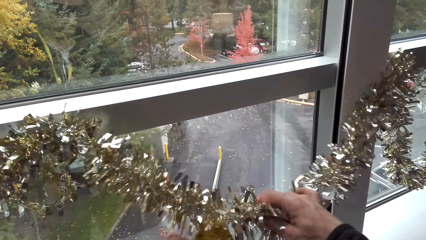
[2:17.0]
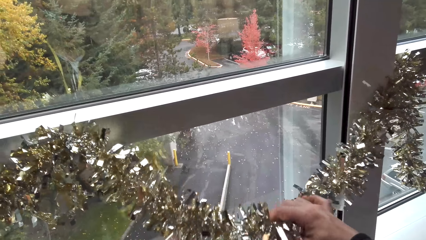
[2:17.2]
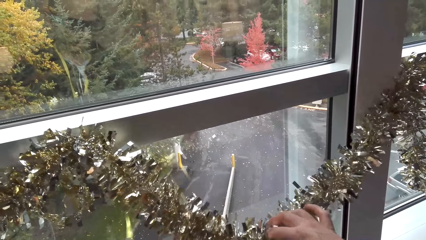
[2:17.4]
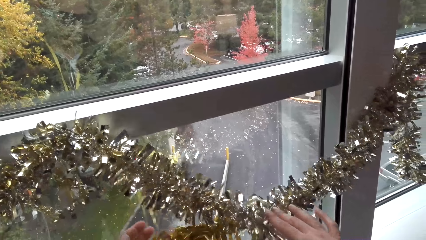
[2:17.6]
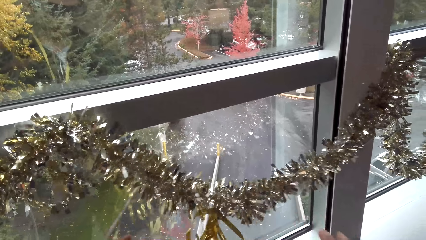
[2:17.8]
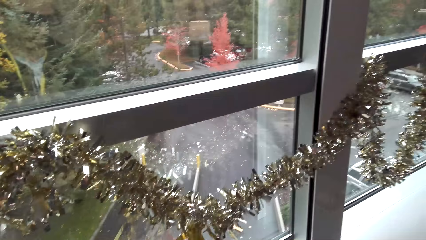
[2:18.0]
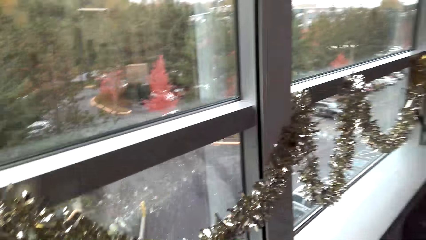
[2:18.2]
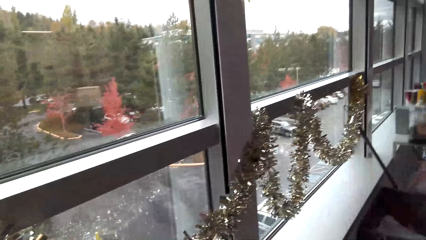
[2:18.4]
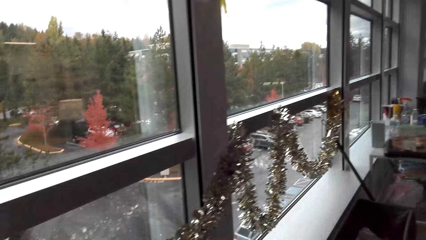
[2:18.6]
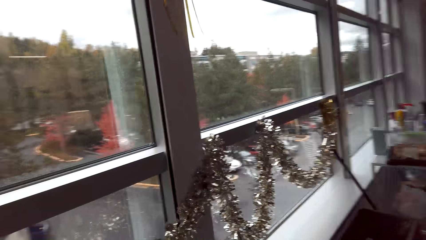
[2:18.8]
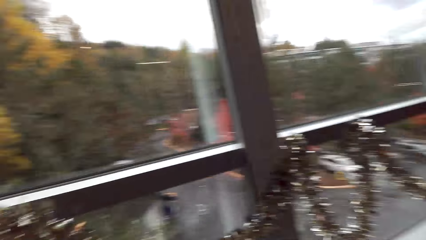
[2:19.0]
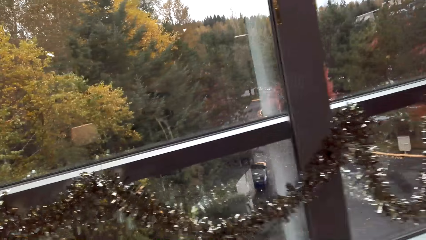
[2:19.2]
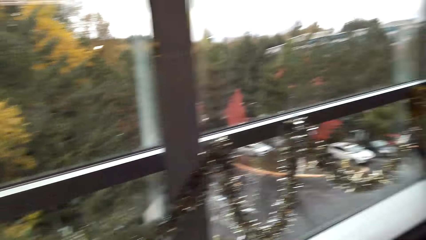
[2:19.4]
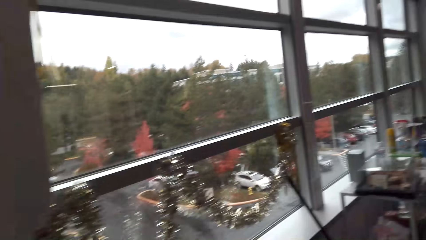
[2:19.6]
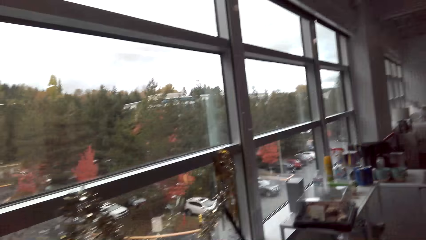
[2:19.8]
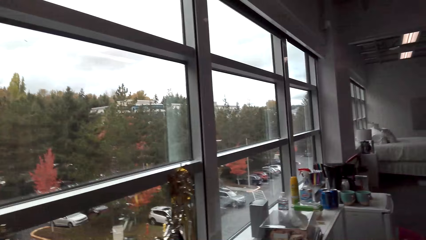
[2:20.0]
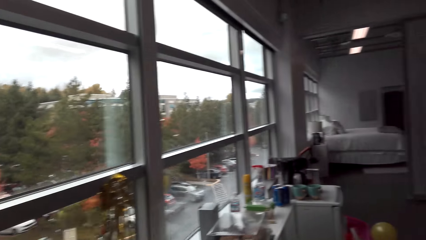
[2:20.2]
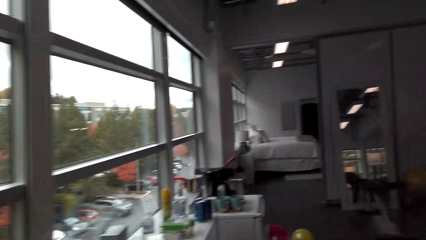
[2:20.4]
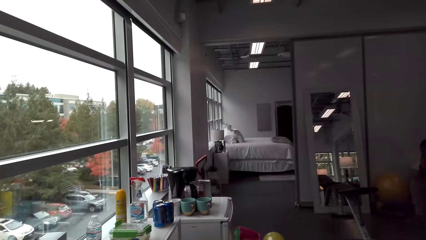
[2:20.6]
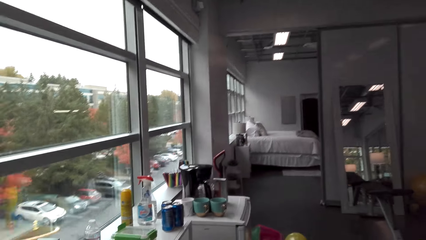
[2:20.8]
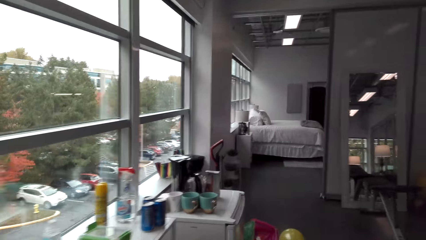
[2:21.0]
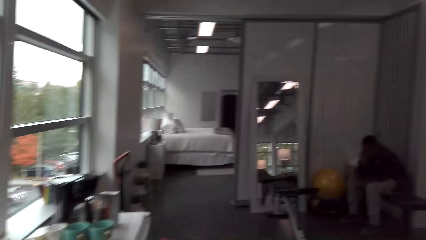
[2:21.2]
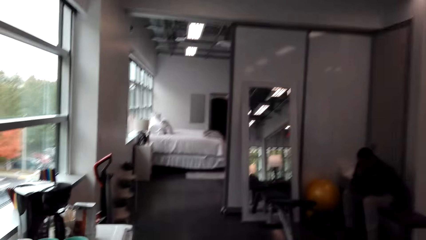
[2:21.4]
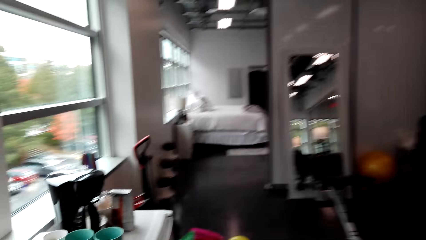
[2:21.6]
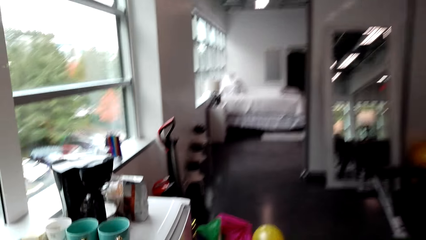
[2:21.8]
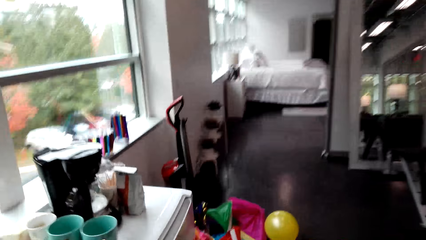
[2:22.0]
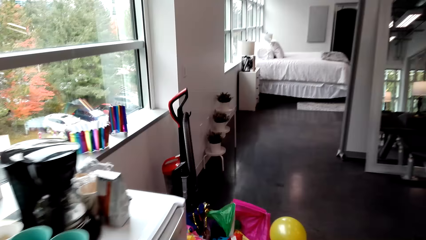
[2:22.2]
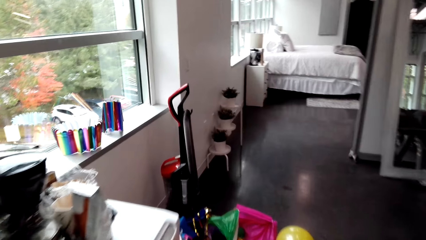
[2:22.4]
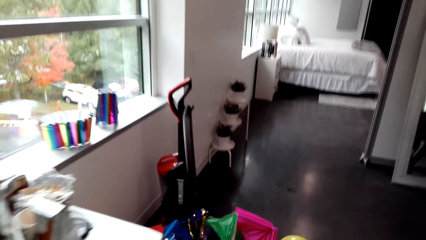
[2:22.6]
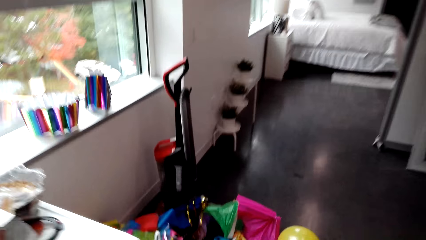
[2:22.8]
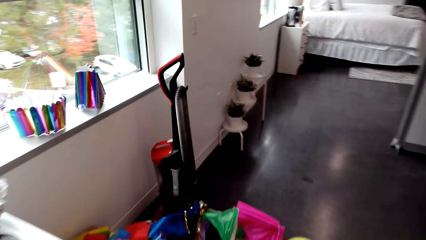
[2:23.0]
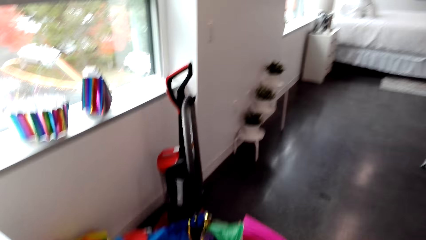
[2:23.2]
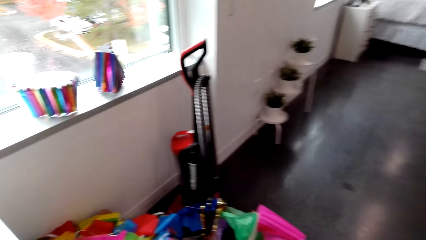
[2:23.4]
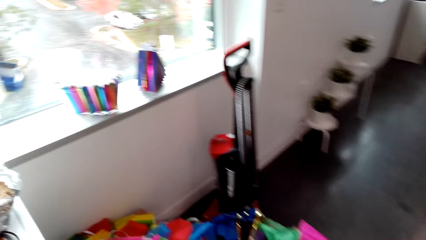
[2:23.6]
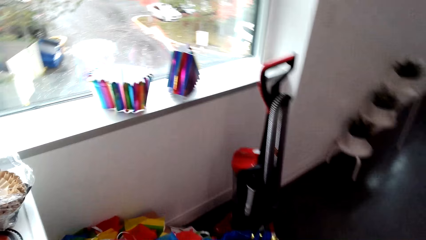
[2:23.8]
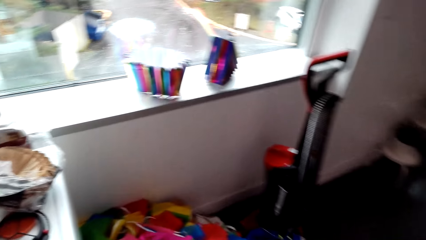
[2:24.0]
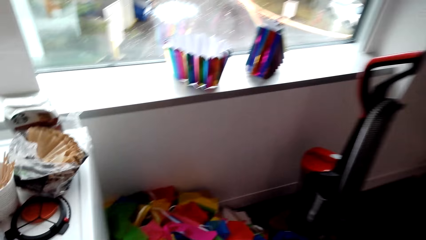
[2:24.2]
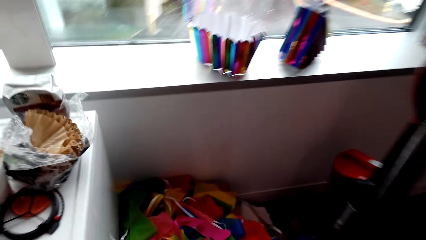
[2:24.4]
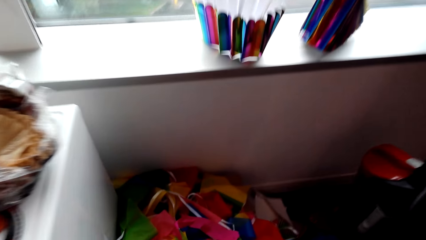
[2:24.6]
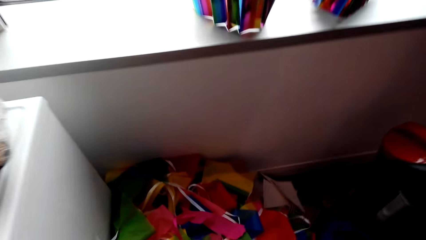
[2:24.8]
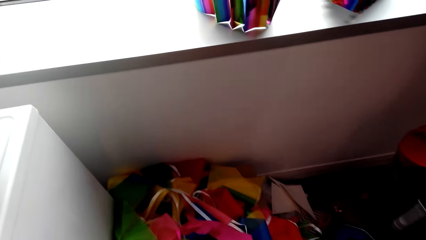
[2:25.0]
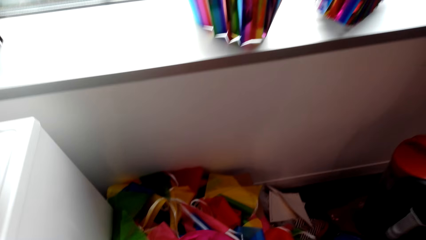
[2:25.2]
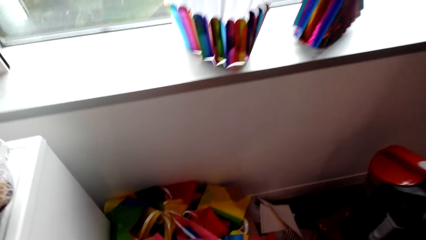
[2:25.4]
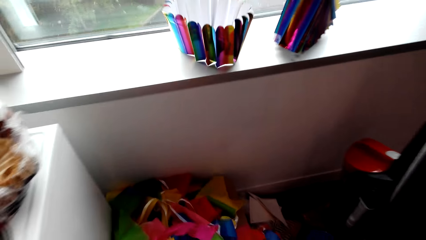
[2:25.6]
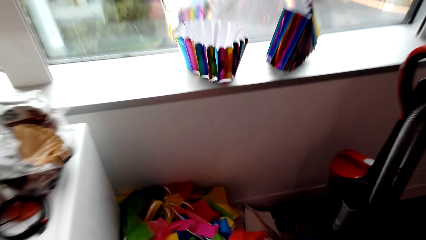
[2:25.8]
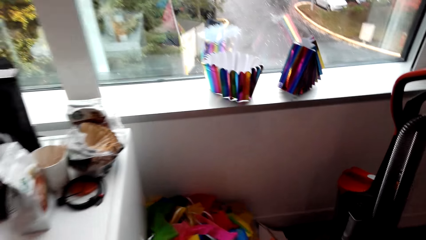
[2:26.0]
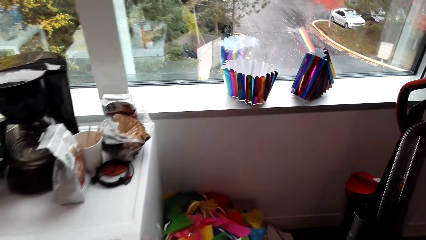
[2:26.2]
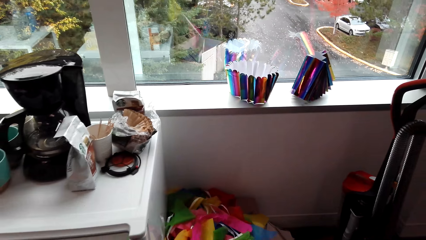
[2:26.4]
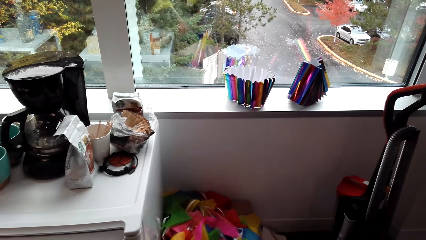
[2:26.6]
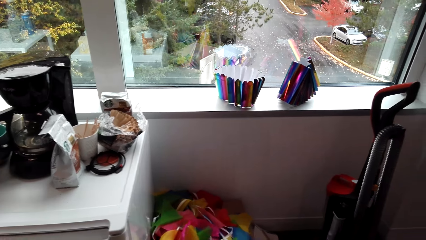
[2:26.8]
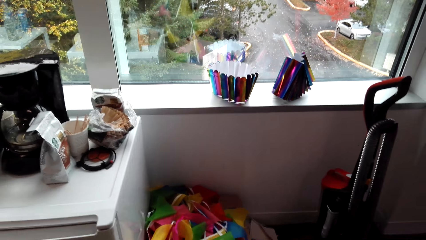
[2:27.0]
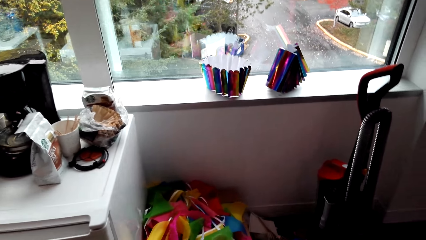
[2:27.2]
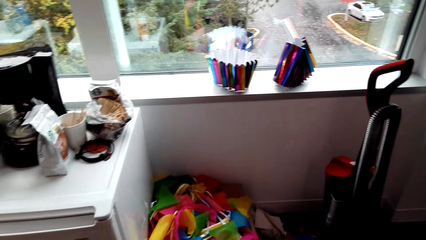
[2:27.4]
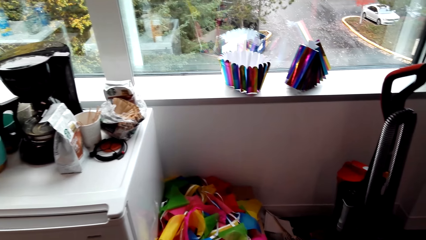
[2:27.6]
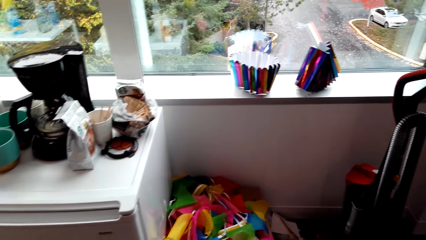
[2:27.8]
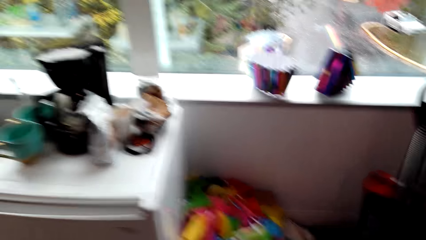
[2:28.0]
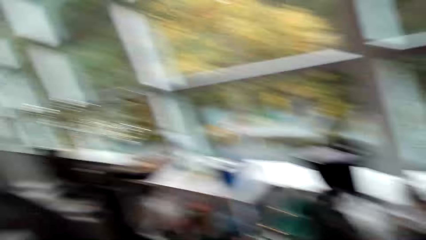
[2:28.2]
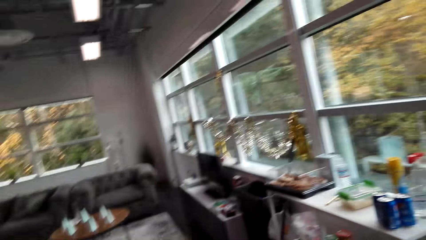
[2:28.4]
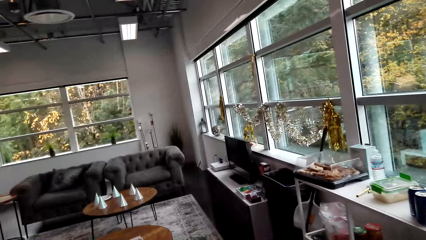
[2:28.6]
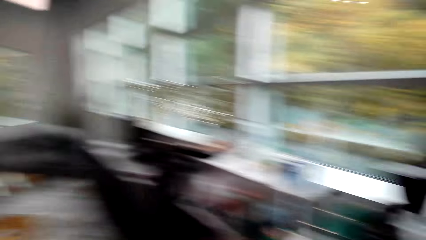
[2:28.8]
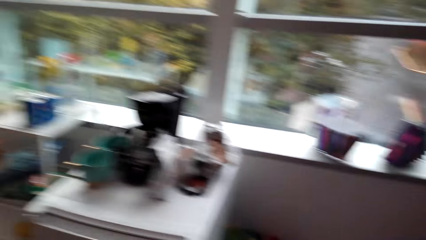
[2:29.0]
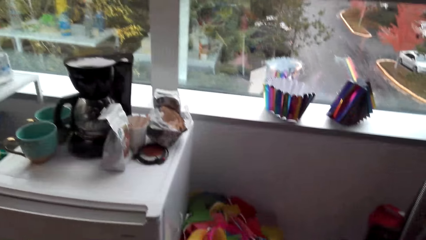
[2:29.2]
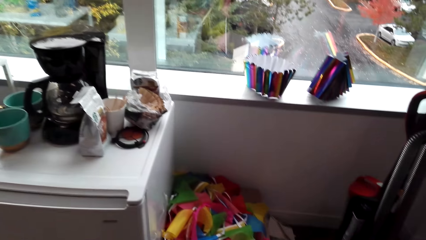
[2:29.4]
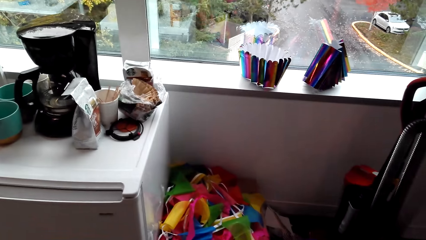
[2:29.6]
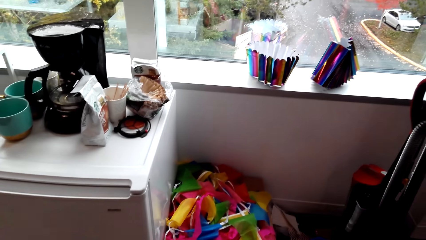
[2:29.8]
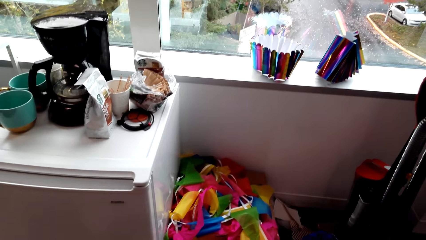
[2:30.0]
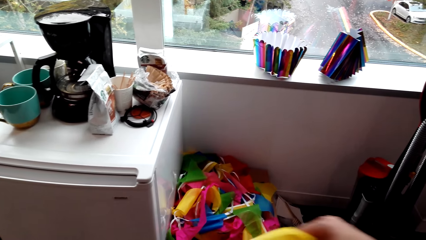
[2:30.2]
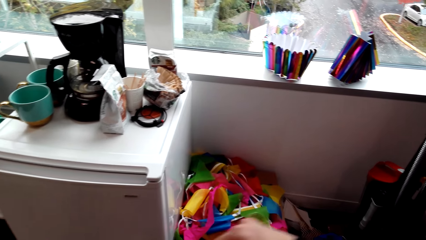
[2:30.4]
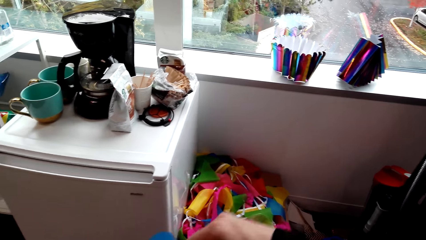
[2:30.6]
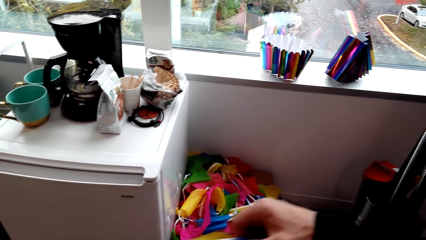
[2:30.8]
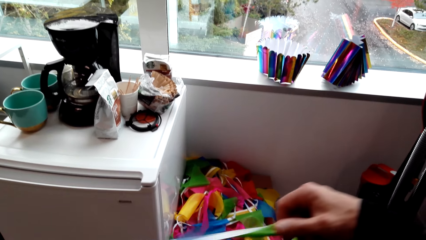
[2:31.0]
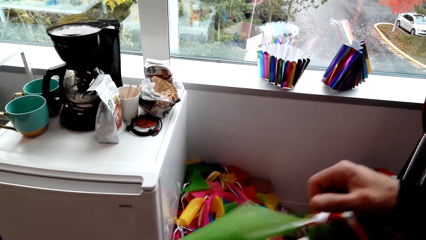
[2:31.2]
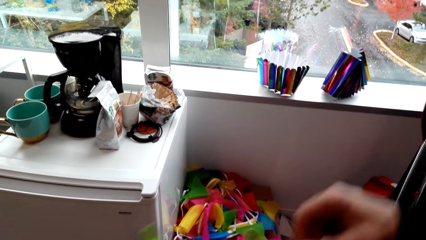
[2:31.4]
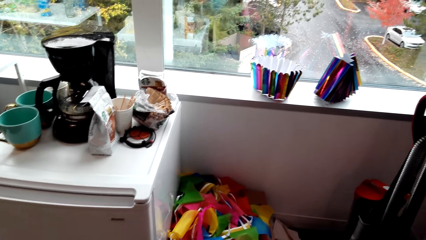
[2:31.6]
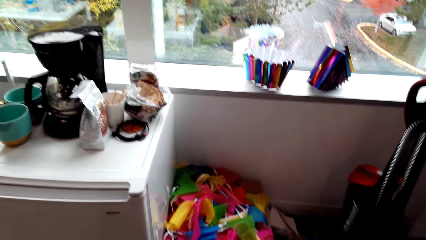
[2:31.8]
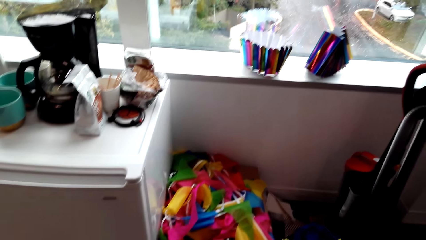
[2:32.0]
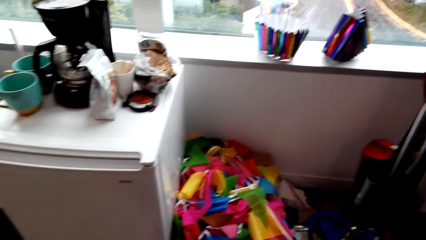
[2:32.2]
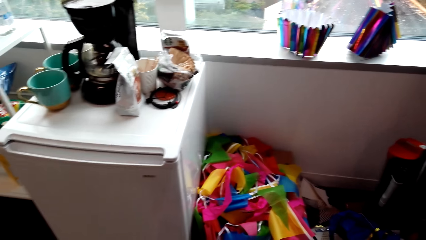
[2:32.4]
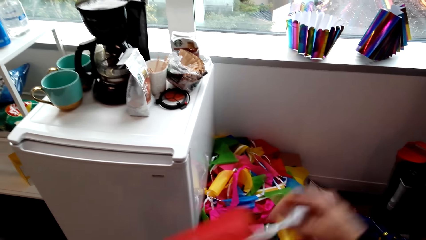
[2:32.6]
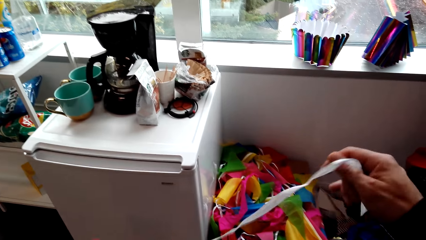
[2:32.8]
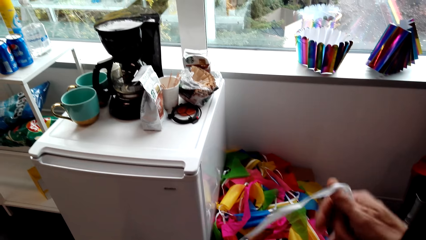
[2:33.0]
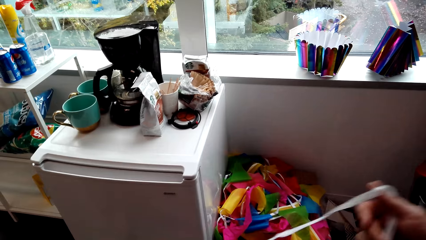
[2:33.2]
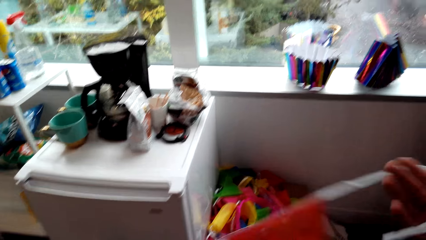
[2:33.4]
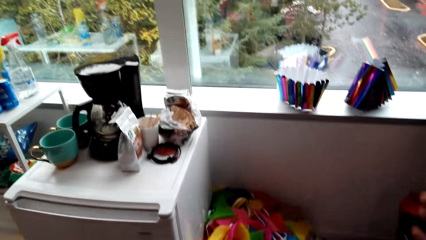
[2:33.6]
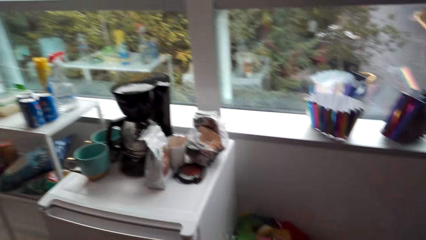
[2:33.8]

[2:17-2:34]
The camera wearer walks in the house. They pick up ribbon. They look around. They pick up confetti.
